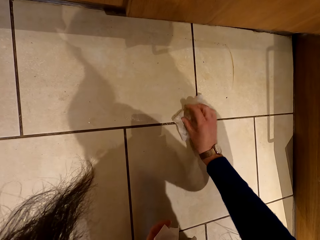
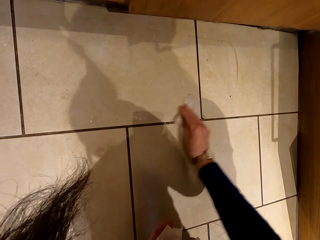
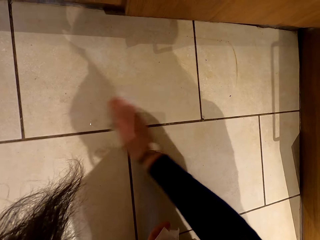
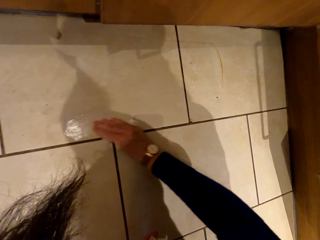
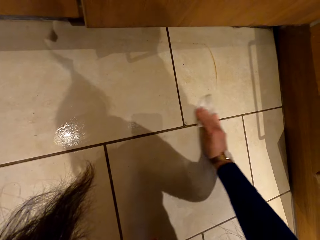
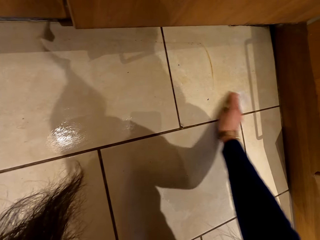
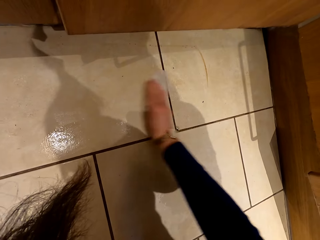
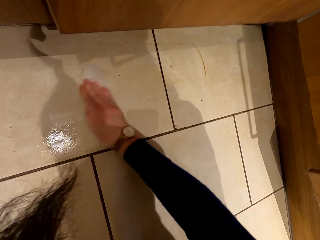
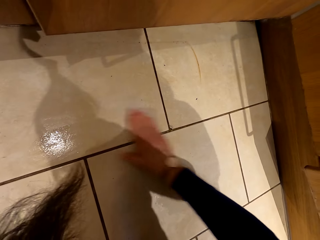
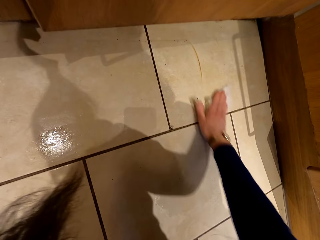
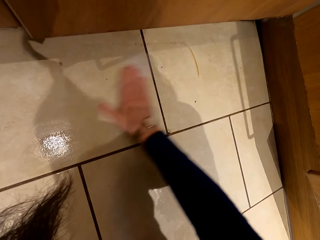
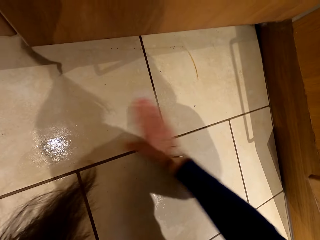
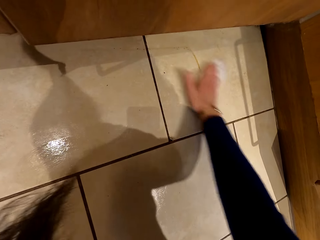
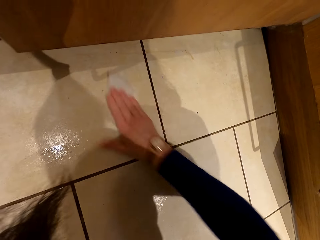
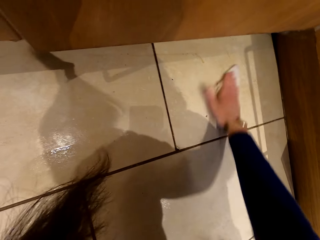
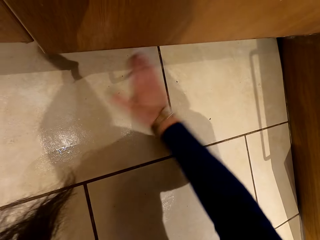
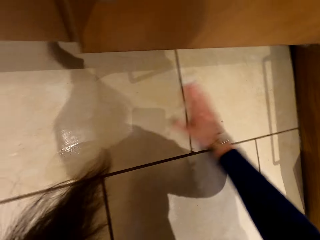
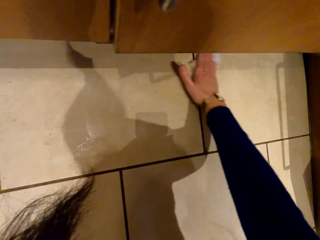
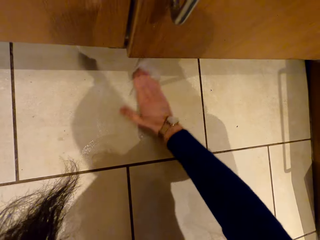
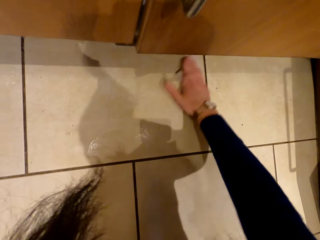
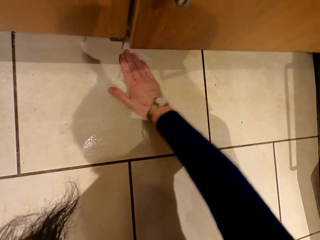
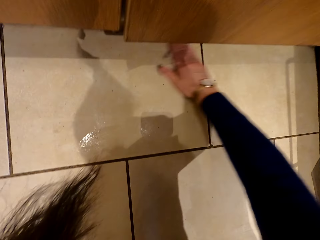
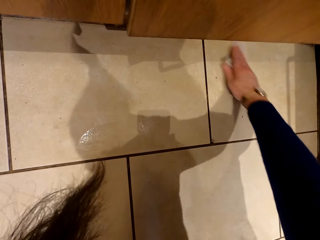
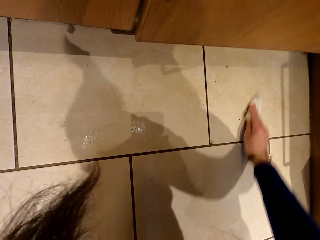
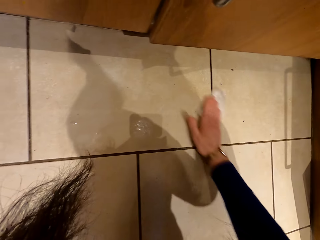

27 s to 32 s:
The camera wearer places the wet wipe on the floor. They wipe the floor with the wet wipe.

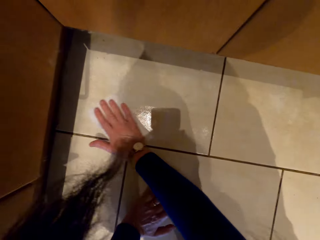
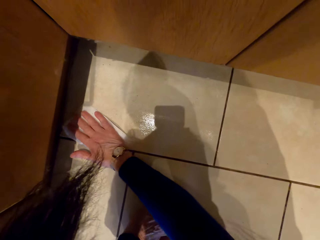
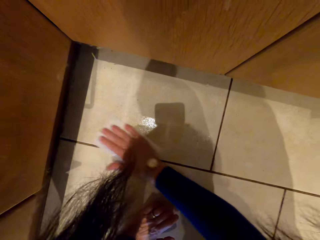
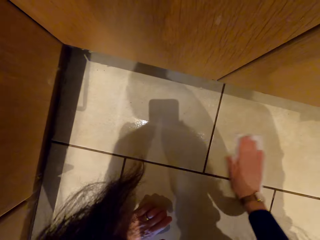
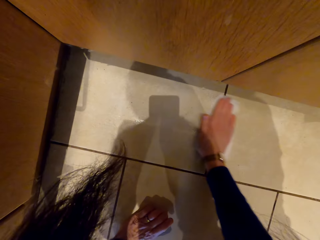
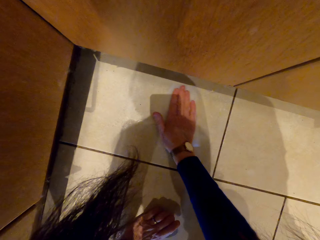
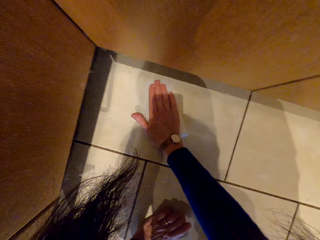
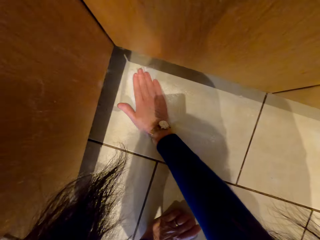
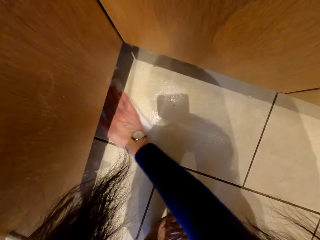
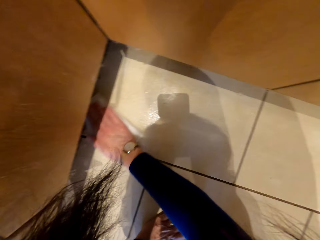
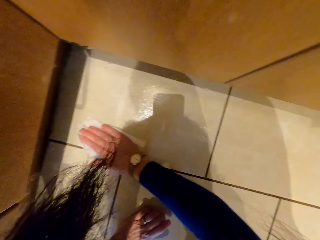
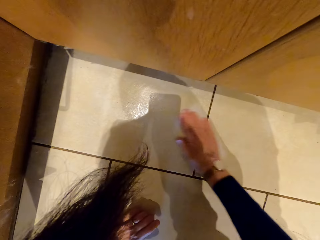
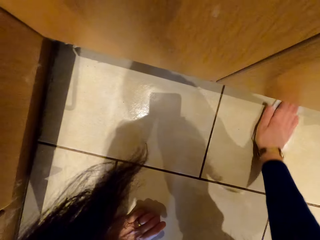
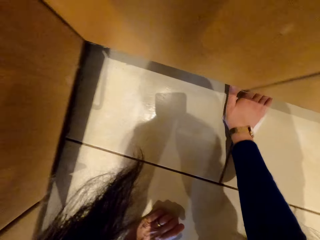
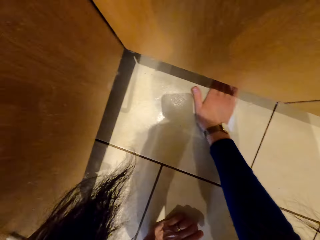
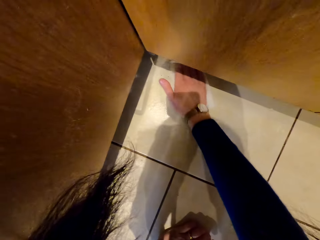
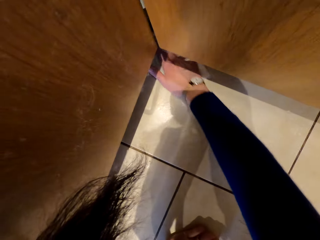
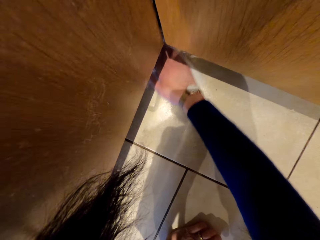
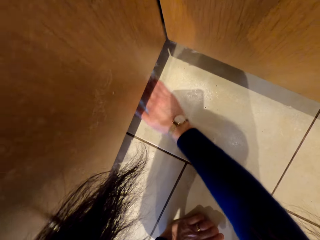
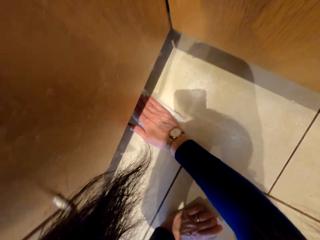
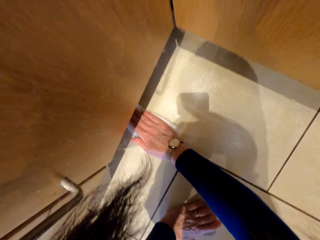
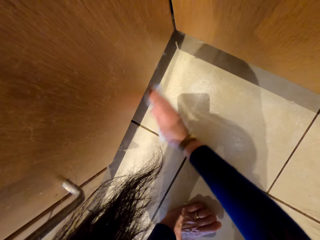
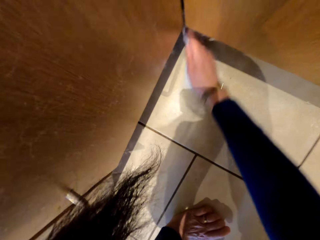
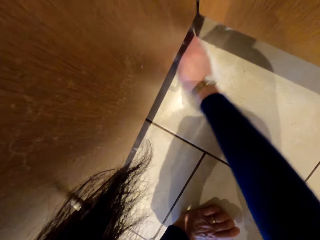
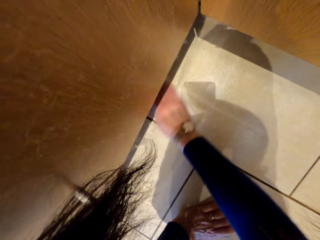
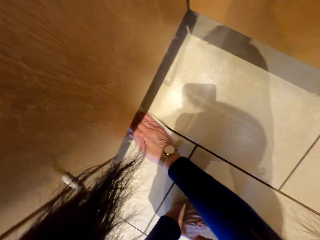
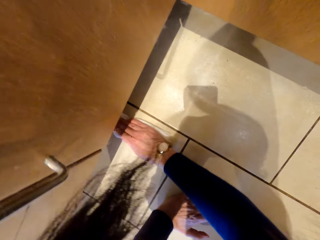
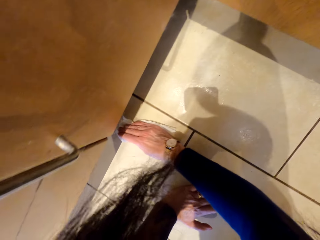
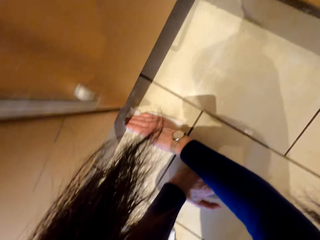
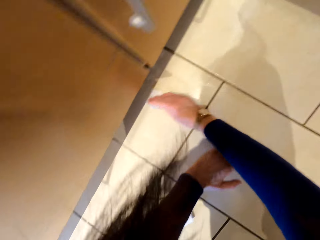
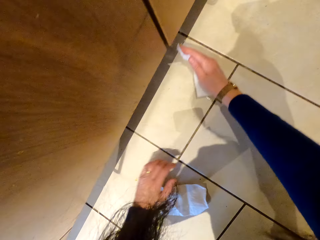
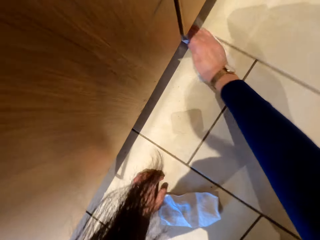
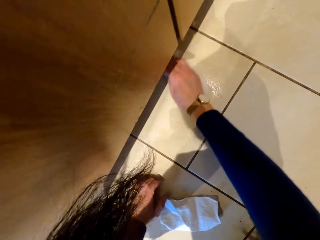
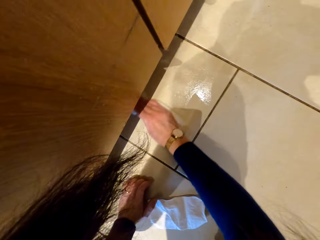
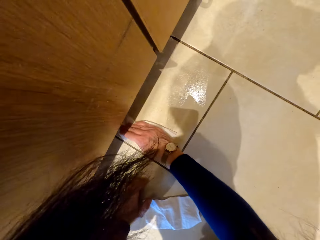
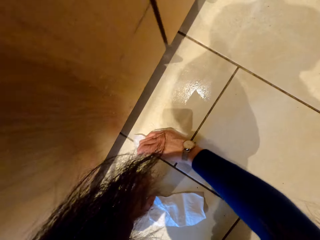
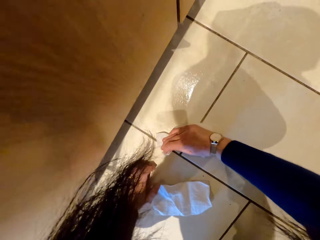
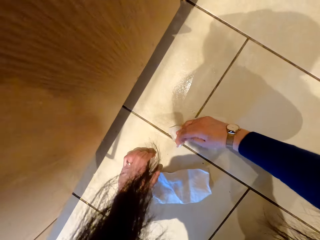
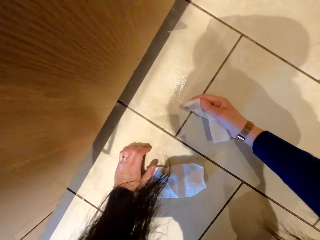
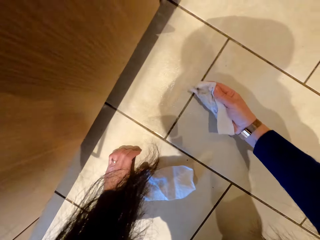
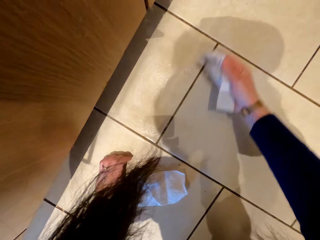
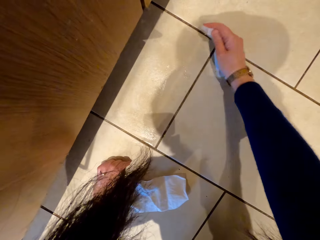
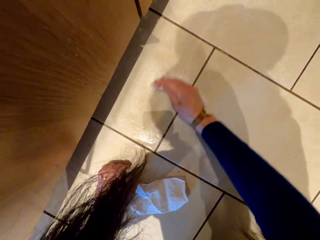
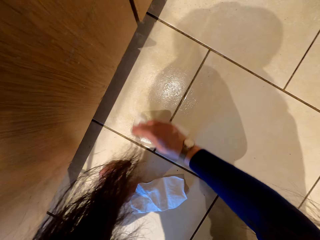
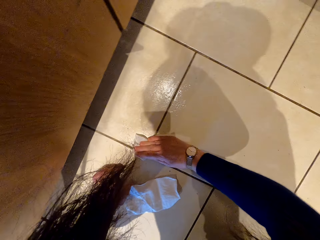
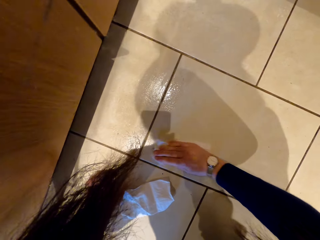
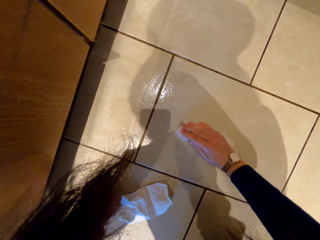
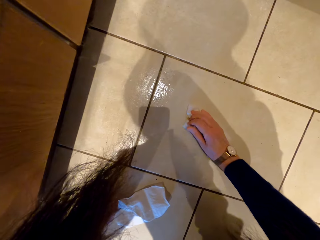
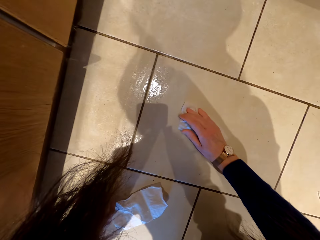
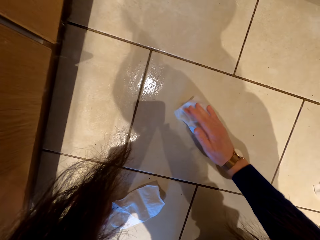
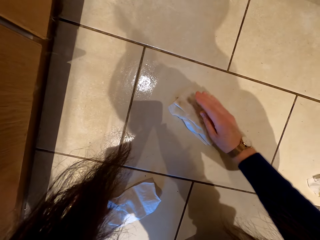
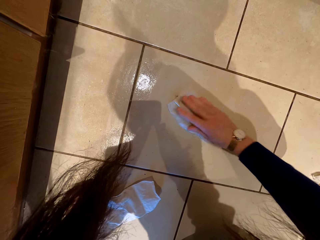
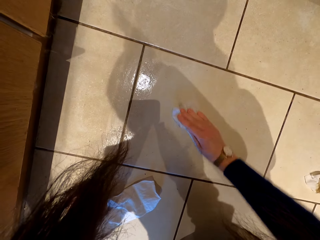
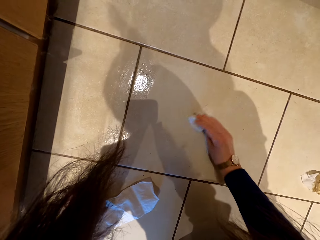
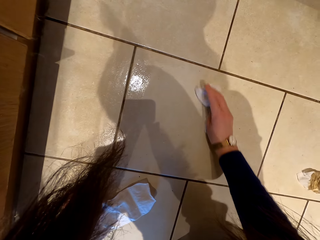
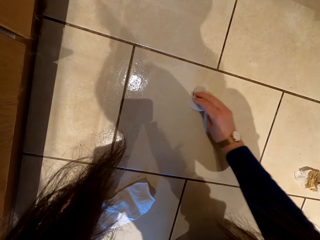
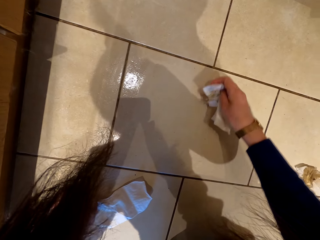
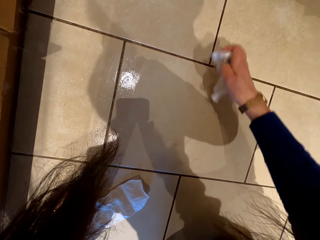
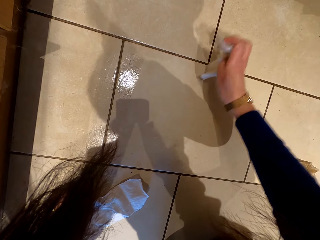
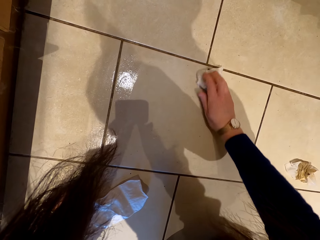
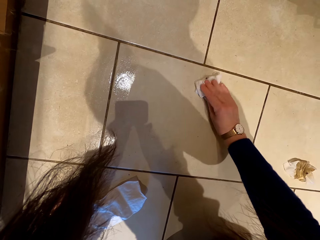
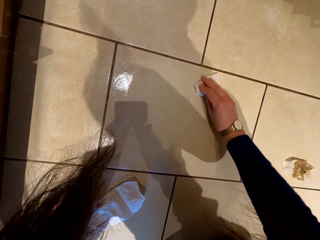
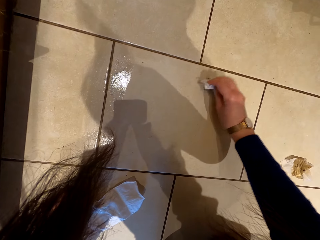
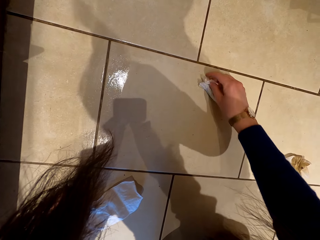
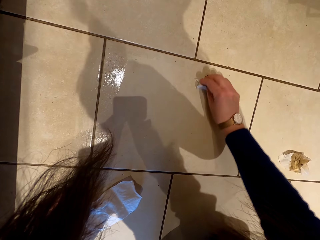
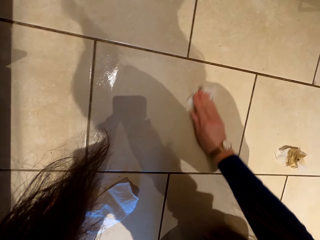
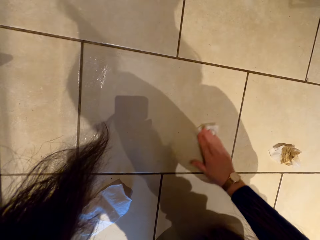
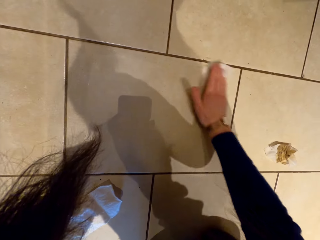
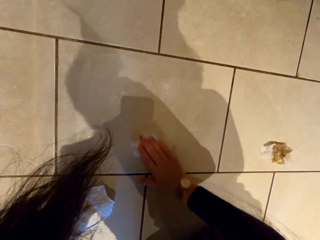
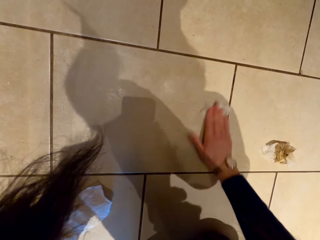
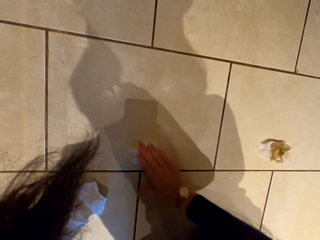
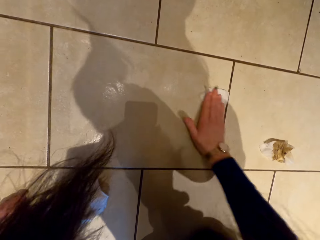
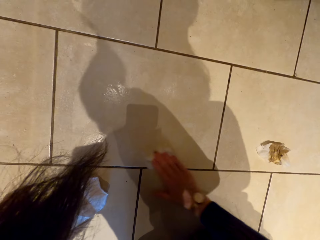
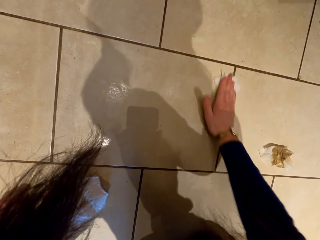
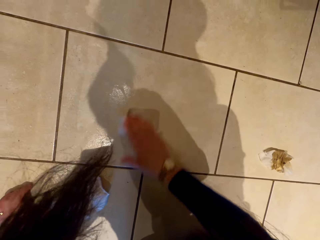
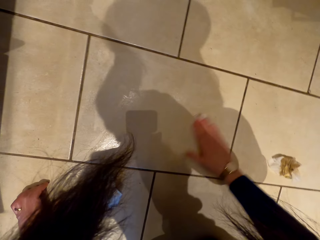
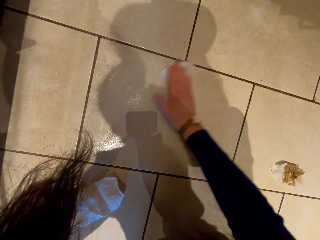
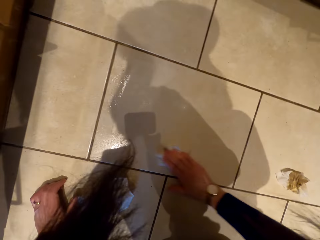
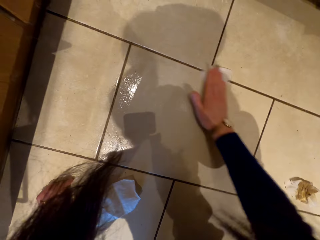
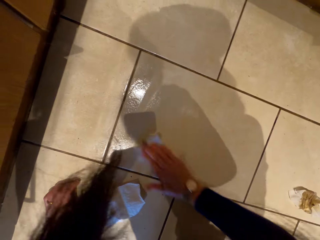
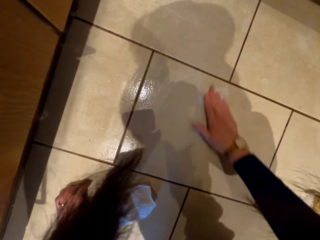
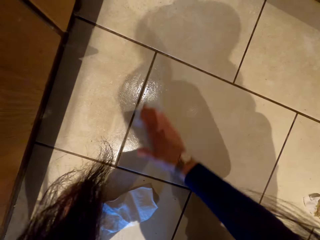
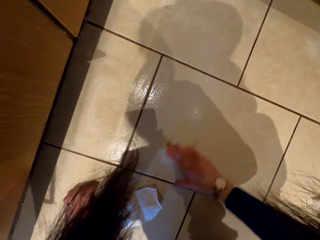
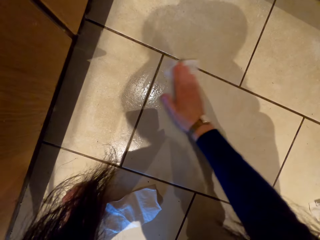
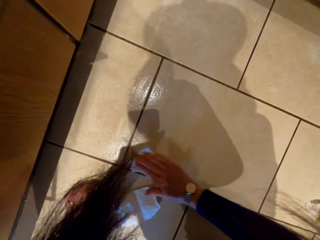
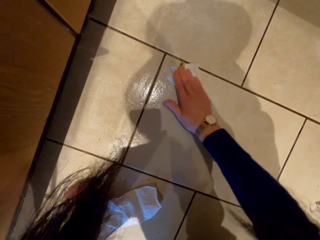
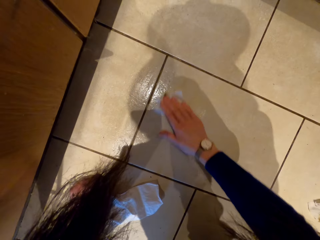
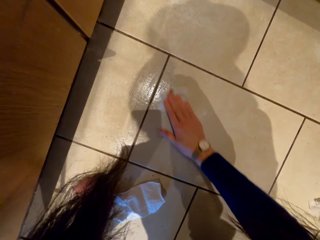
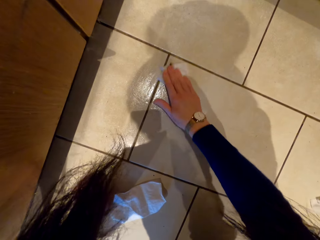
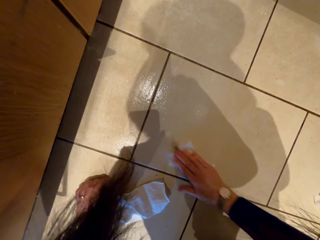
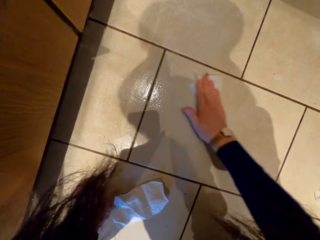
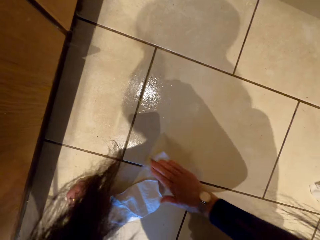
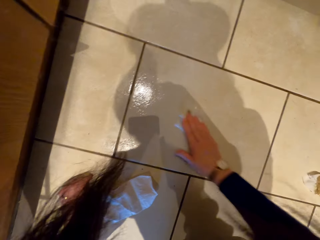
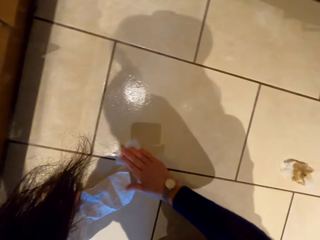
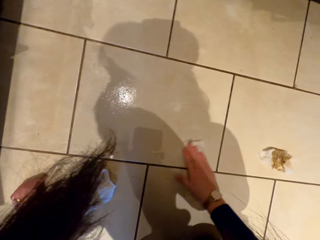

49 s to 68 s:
The camera wearer wipes the floor with the wipe. They lift the wet wipe. They wipe the floor with the wet wipe. They squeeze the wet wipe. They wipe the floor with the wet wipe again.
